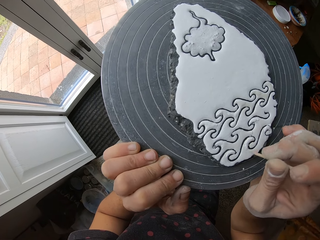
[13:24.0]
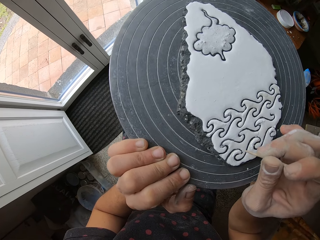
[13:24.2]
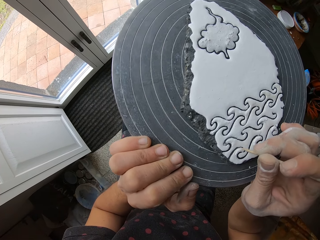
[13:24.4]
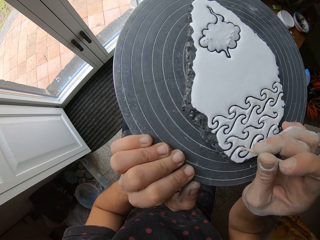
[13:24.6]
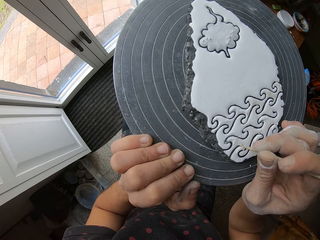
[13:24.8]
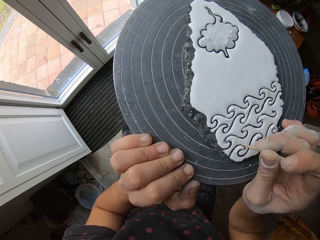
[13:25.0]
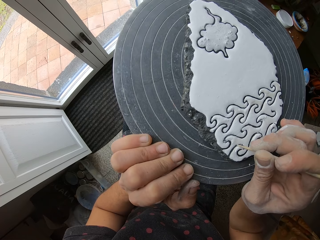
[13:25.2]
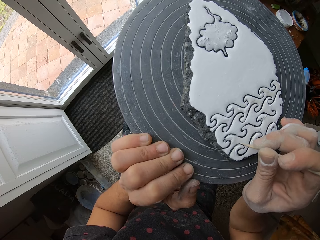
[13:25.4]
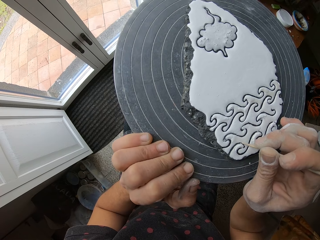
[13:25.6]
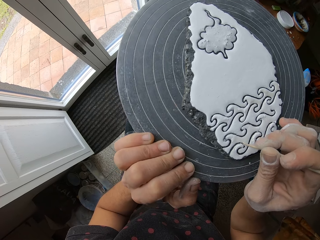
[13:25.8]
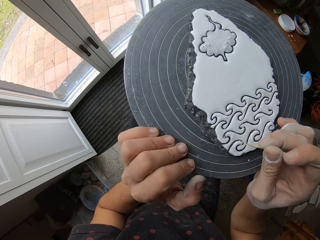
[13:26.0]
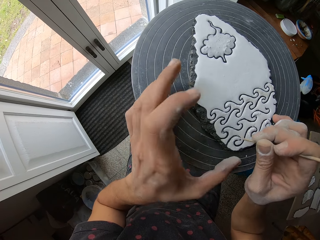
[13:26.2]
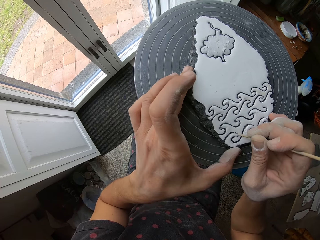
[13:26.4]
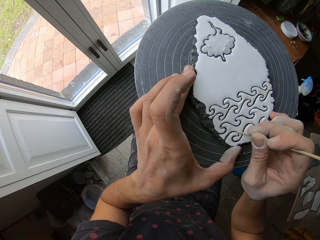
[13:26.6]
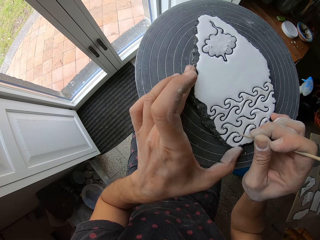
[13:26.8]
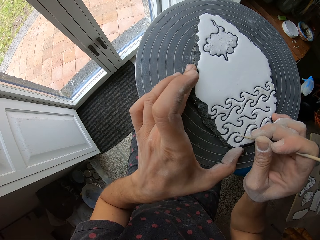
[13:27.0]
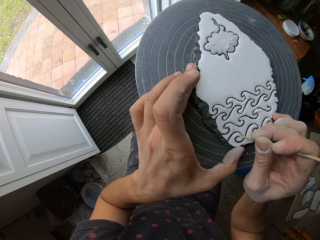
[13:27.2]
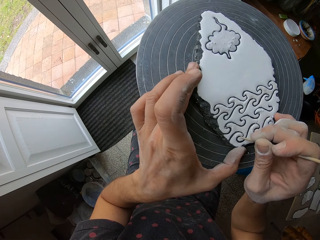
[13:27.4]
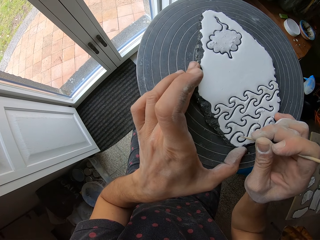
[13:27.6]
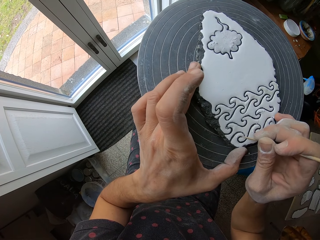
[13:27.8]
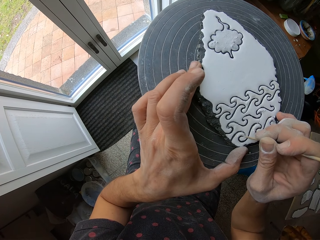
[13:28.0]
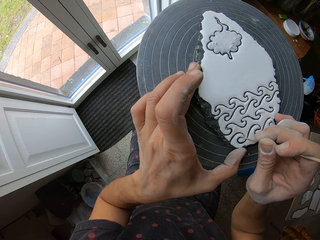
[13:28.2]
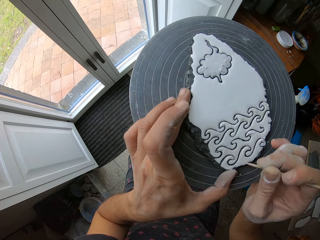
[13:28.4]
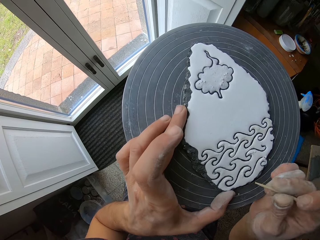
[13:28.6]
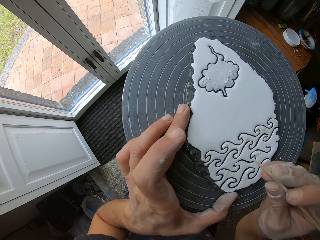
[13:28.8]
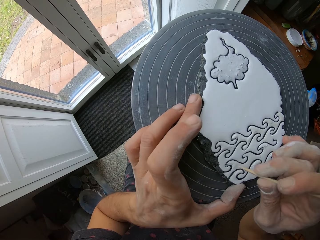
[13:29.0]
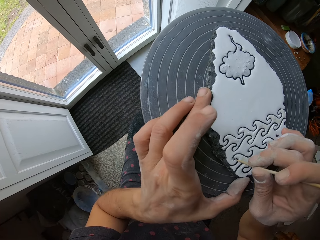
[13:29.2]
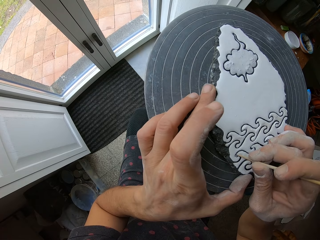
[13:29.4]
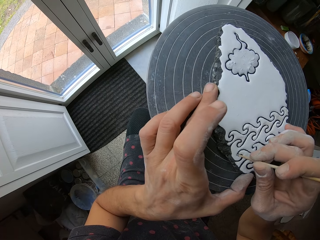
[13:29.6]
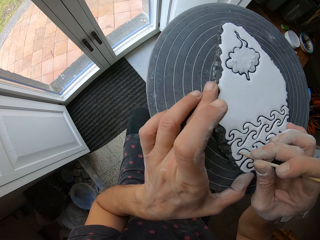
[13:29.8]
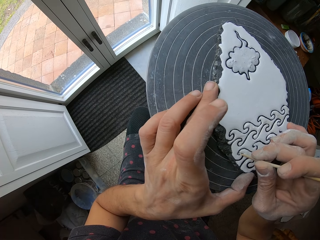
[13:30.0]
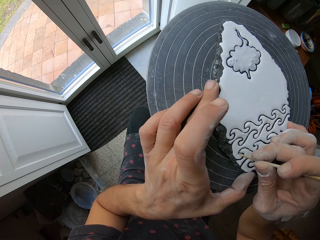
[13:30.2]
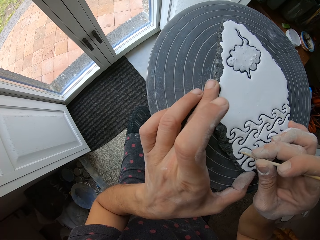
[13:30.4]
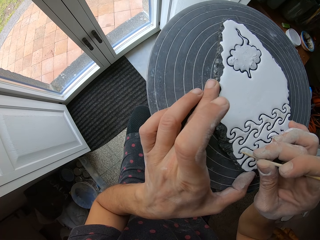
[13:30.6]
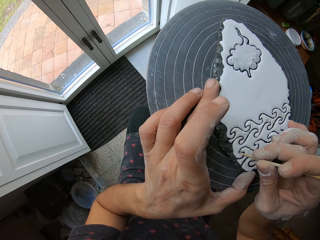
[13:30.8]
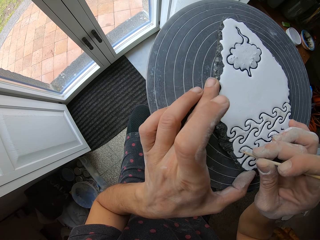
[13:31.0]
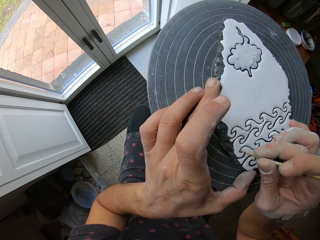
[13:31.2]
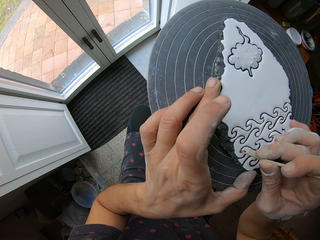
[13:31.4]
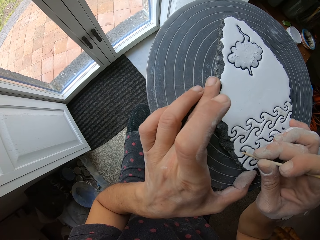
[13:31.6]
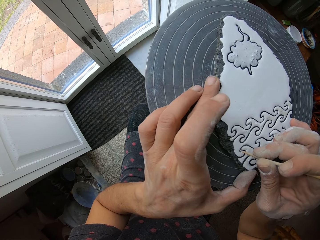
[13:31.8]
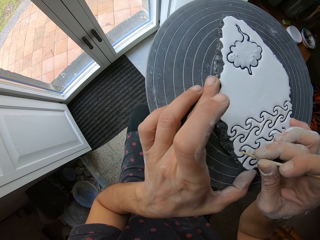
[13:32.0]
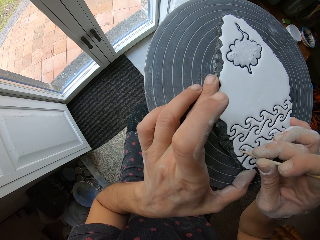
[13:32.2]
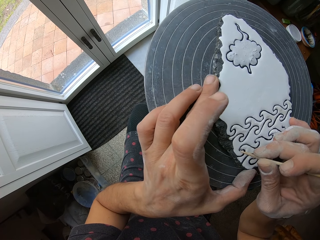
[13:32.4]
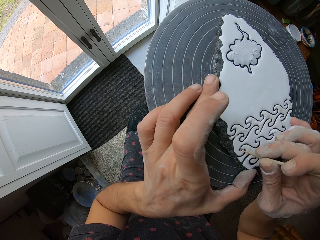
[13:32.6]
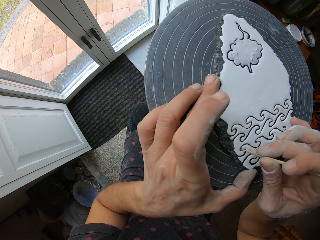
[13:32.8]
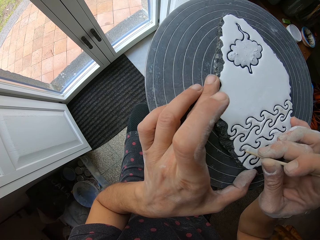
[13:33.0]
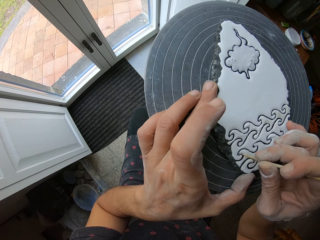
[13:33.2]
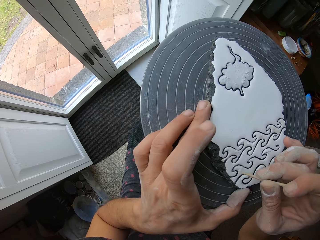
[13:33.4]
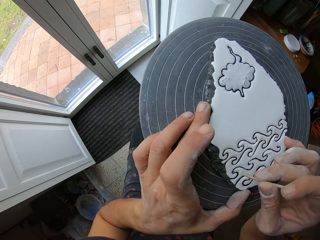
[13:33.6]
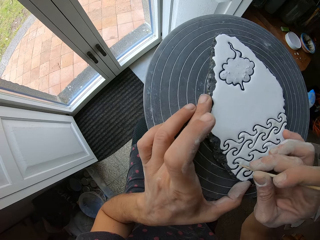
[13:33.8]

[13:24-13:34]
The camera wearer stops for a while. They craft the art stone with a brush.

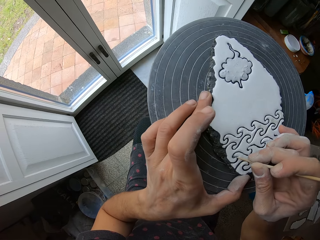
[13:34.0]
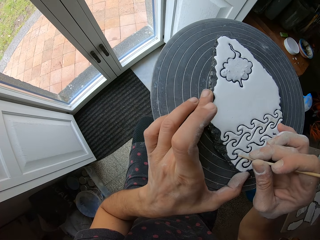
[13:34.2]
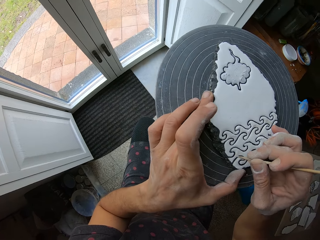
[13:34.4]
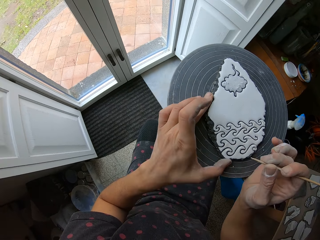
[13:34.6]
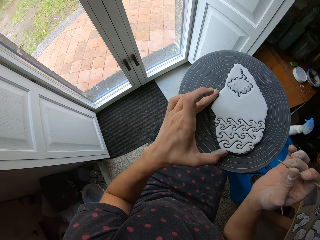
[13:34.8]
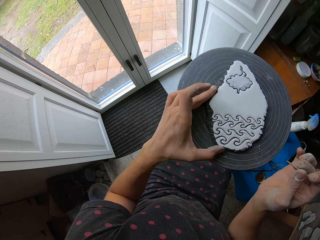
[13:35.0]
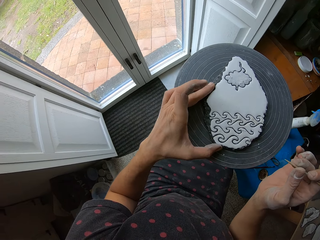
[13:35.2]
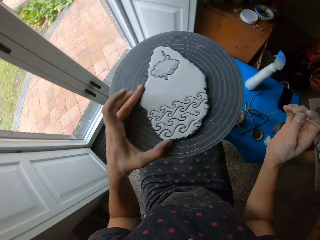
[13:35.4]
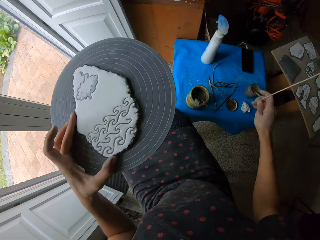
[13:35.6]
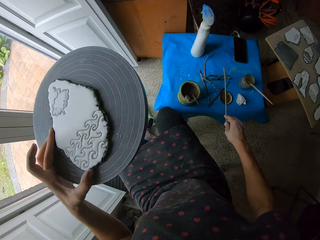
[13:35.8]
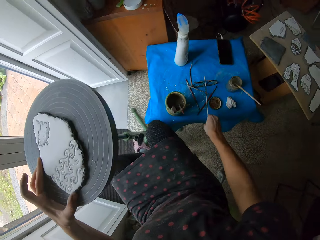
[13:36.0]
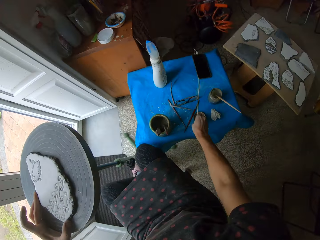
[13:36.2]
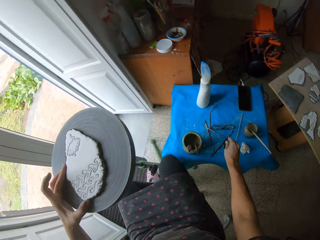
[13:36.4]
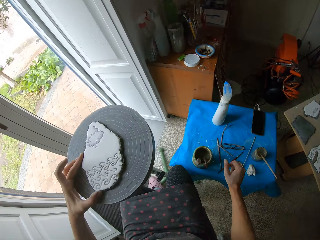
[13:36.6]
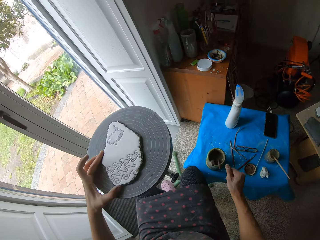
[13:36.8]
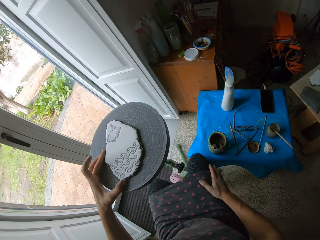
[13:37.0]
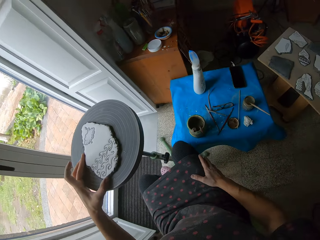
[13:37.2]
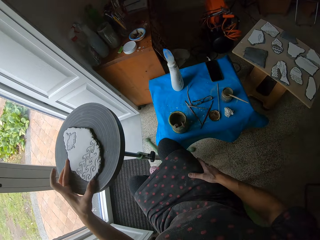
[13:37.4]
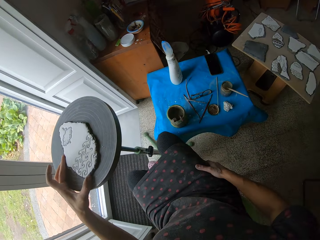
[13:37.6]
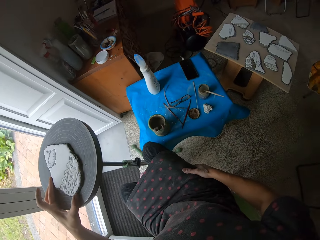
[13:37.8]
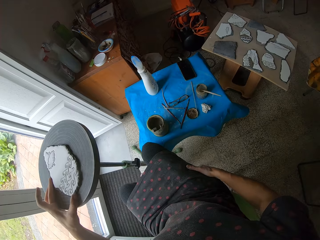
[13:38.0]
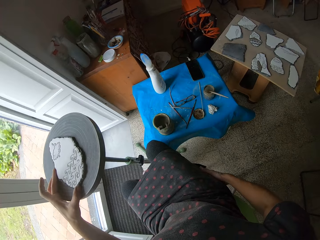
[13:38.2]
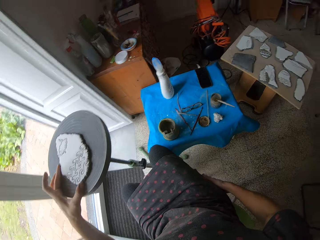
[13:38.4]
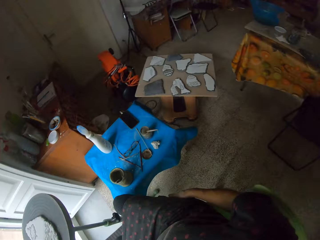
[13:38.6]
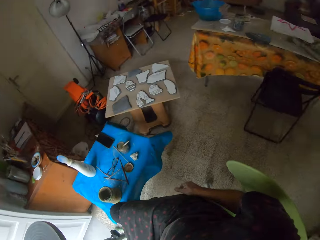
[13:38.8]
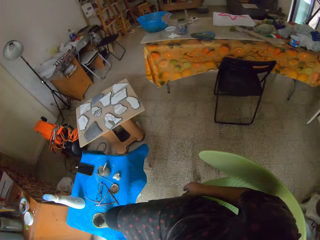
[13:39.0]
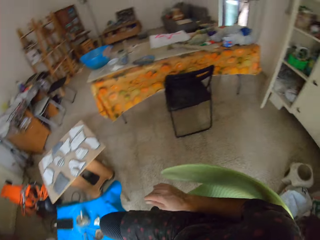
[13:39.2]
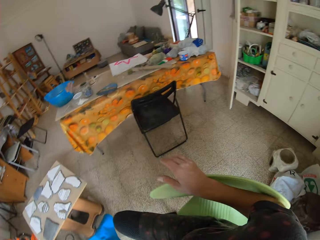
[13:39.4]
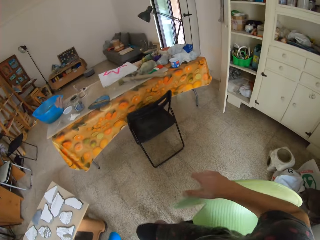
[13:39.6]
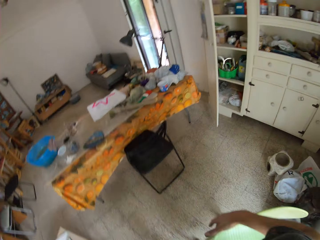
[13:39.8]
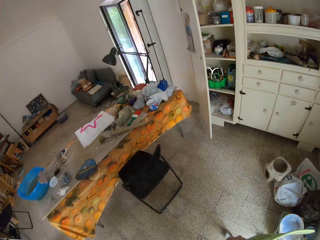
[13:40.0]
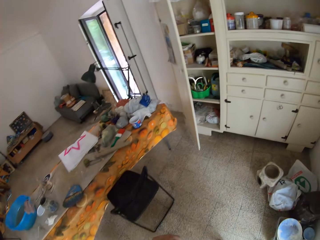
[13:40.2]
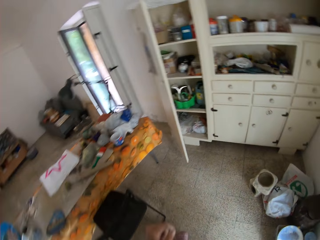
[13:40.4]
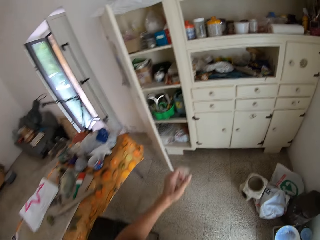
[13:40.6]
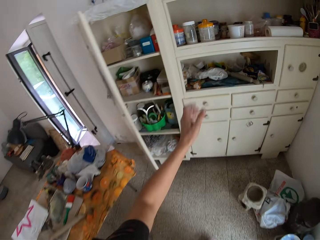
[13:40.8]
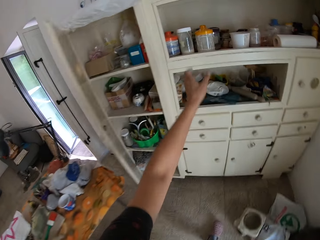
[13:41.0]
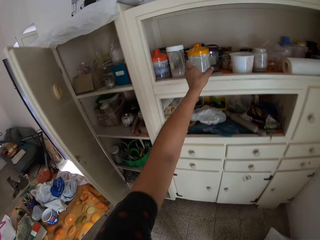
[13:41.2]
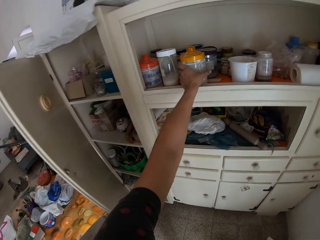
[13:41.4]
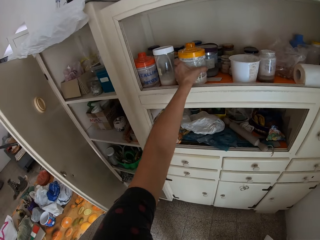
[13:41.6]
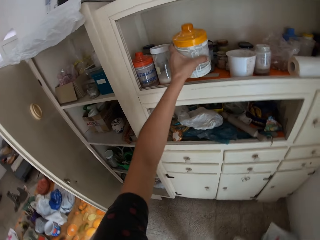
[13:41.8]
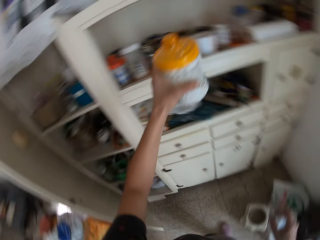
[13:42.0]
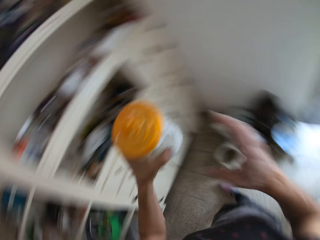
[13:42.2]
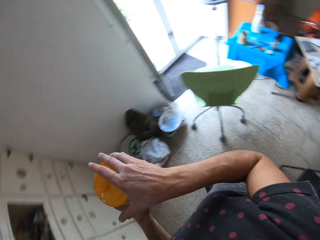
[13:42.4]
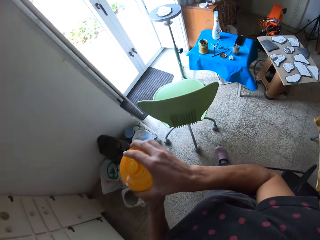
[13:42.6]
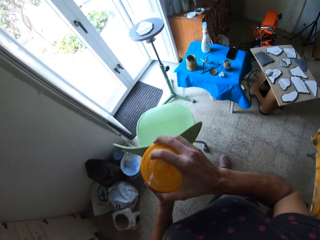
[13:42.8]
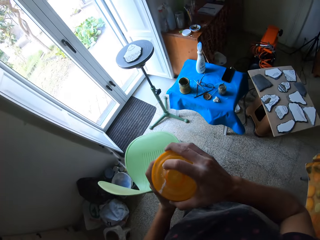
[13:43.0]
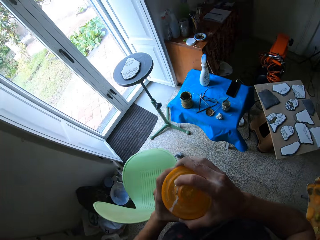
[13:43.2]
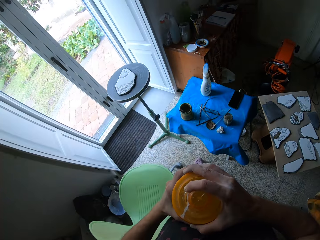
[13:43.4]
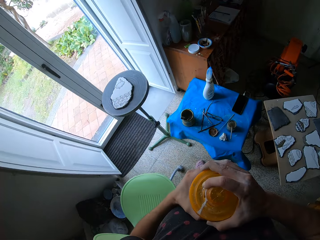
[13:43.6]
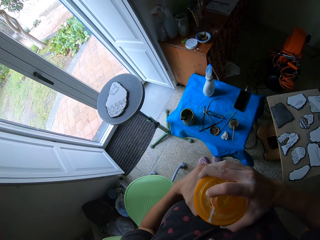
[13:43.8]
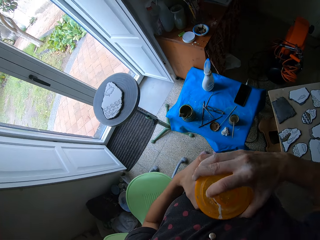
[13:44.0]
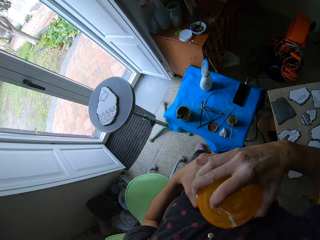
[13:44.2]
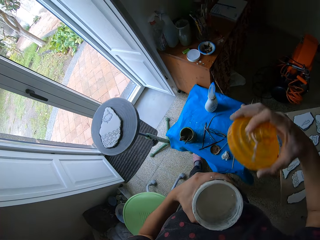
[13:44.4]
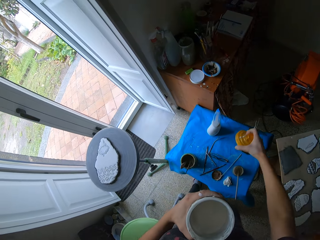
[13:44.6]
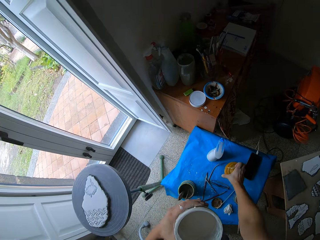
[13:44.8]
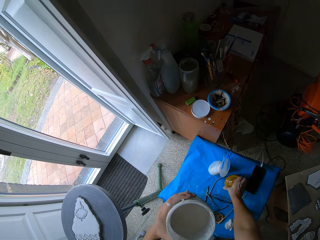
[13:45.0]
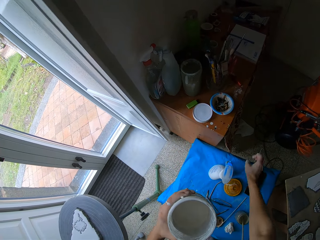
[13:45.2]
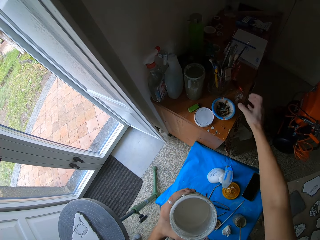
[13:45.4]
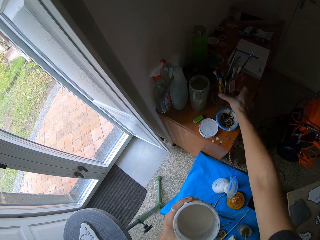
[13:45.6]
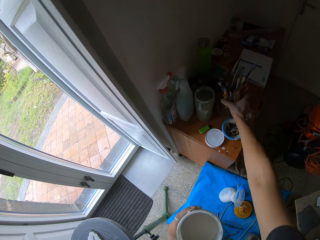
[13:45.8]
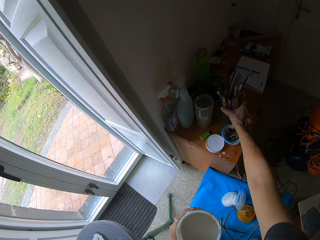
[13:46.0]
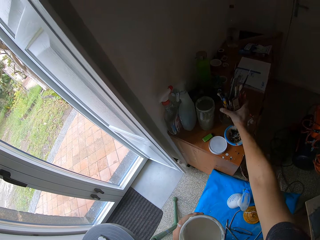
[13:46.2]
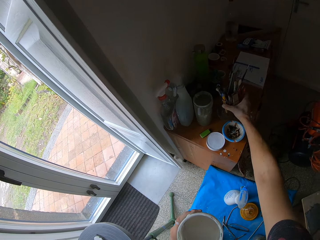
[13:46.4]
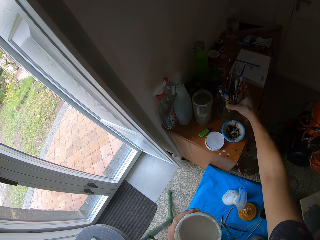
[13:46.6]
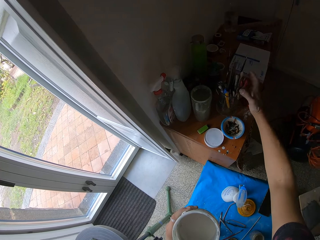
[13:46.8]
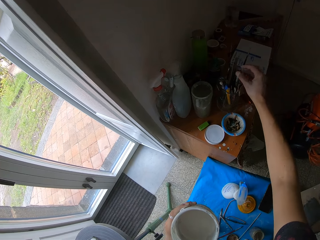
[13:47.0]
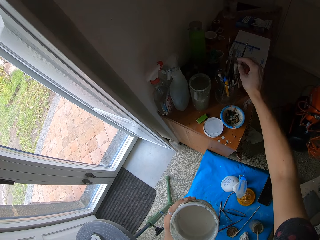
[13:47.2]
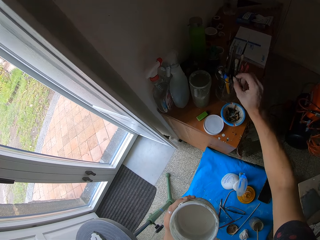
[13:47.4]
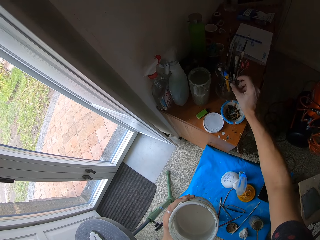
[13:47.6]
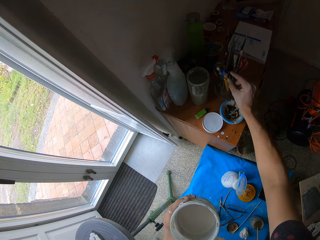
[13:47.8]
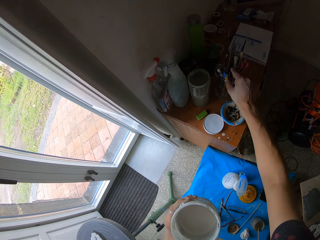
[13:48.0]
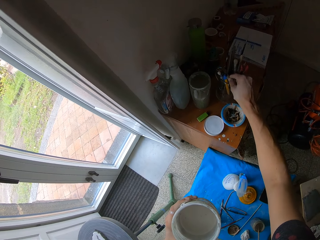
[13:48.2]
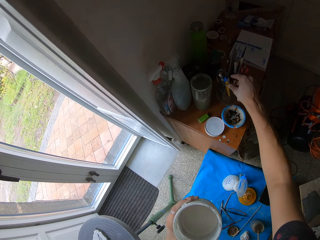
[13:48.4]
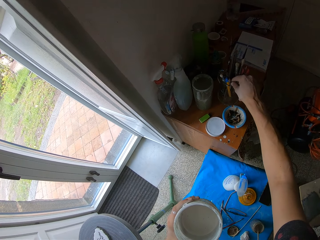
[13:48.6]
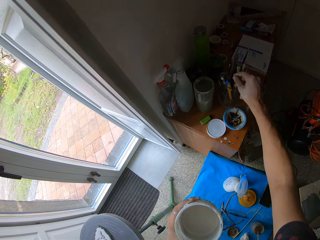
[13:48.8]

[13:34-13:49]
The camera wearer puts the modelling stick on the table. They look around. They wipe the right hand on the cloth. They turn, walk. They pick a tin or container from the shelf. They open the tin with both hands. They put the container lid on the table. They rotate the container on the table. They pick a pen. They touch the paint brushes inside the container.
